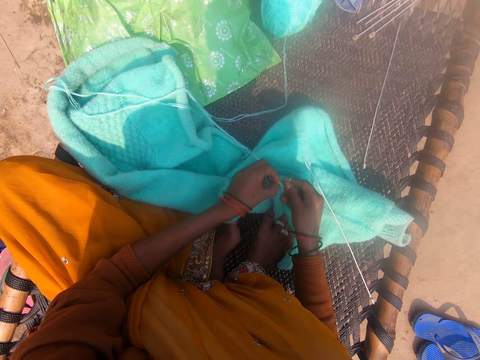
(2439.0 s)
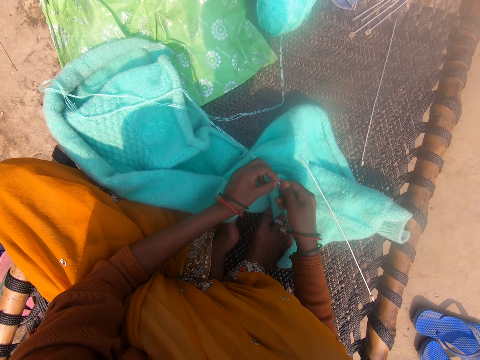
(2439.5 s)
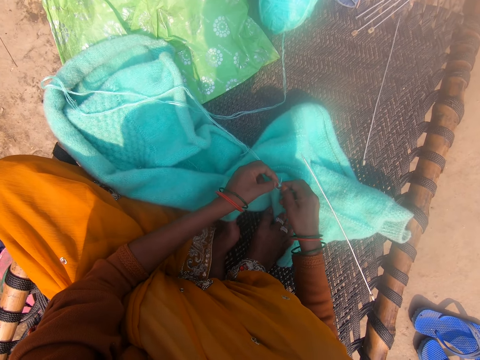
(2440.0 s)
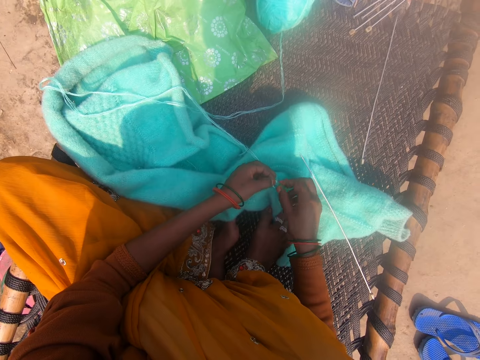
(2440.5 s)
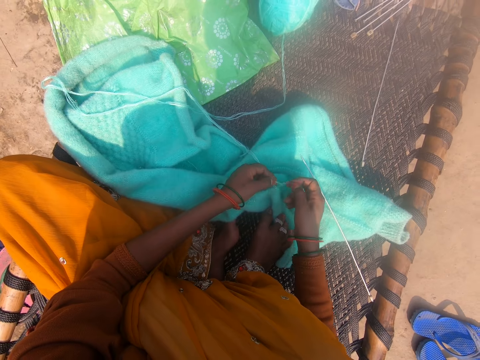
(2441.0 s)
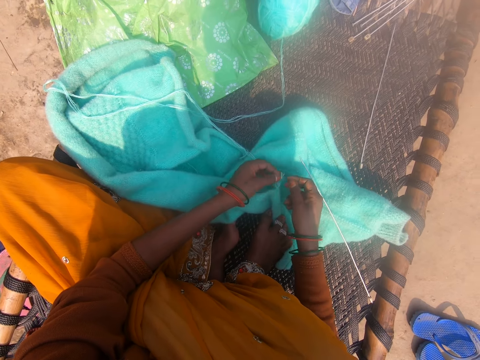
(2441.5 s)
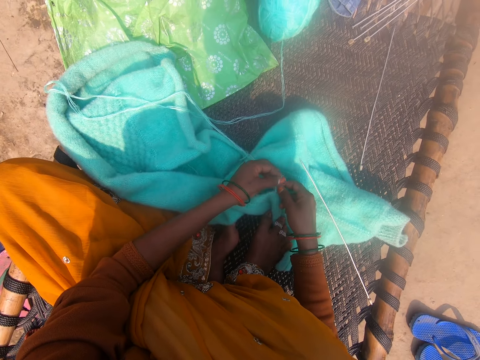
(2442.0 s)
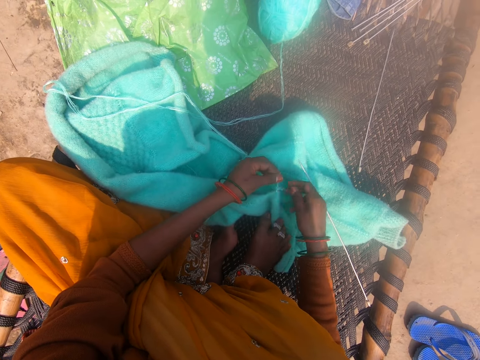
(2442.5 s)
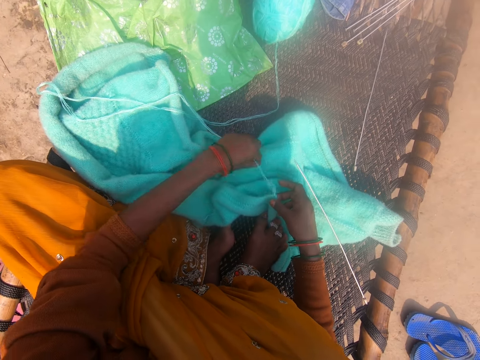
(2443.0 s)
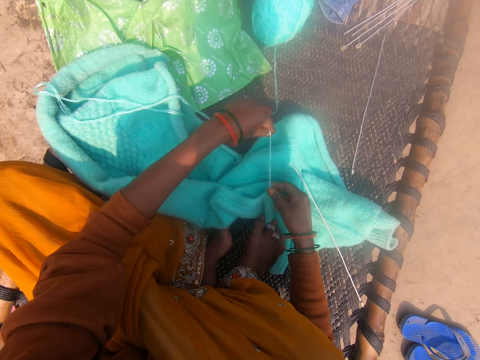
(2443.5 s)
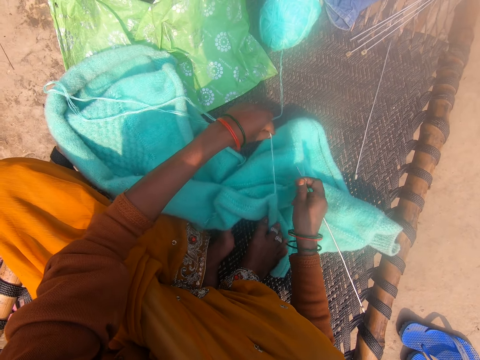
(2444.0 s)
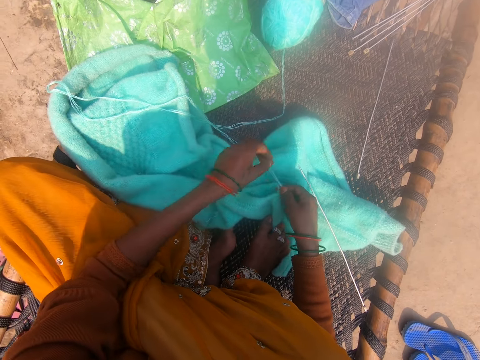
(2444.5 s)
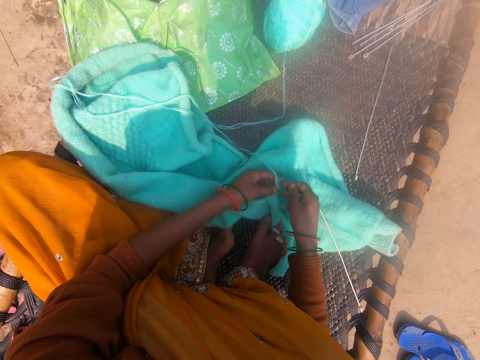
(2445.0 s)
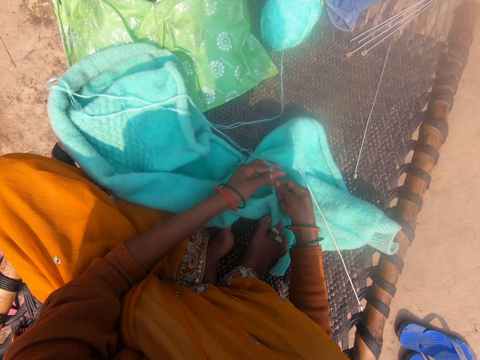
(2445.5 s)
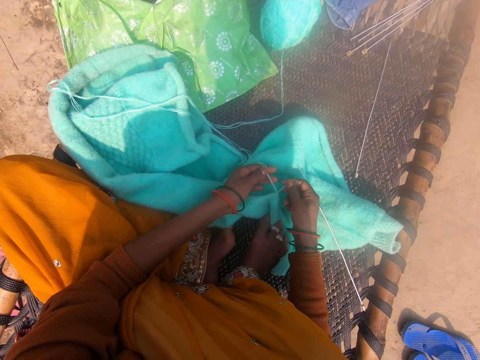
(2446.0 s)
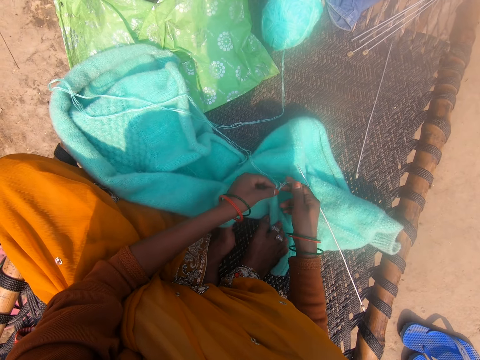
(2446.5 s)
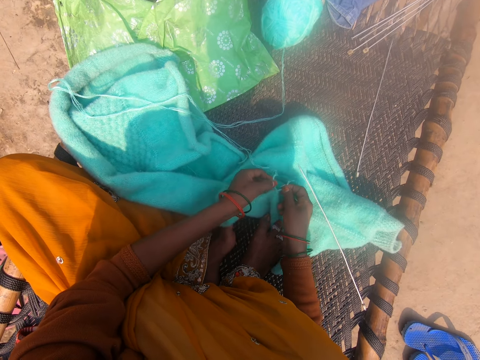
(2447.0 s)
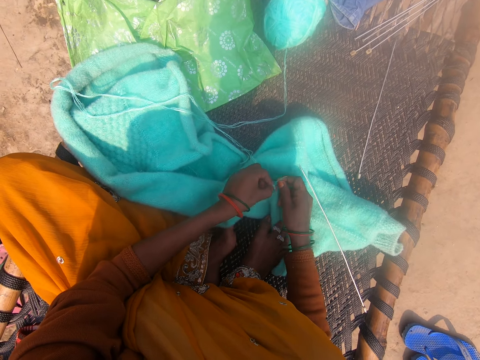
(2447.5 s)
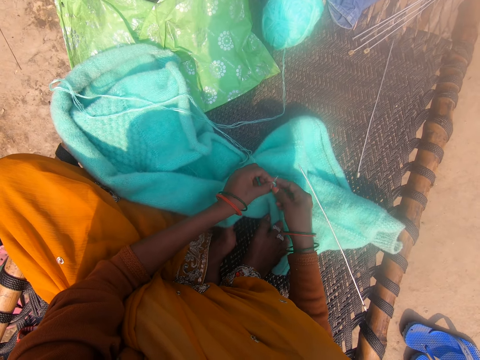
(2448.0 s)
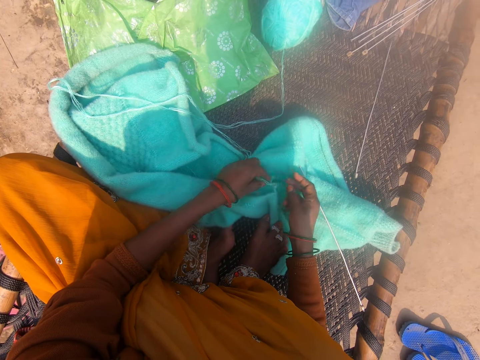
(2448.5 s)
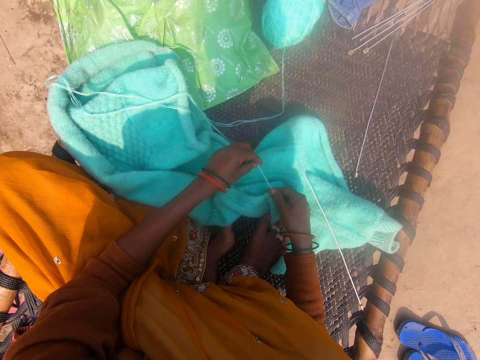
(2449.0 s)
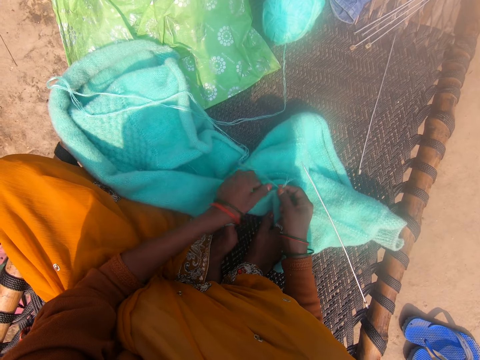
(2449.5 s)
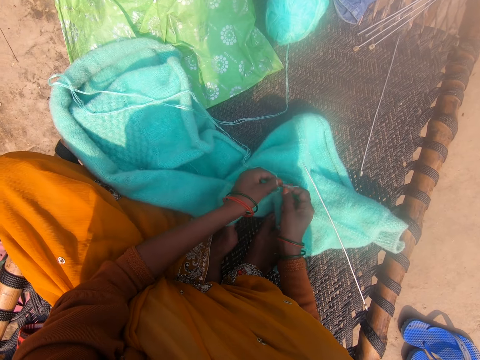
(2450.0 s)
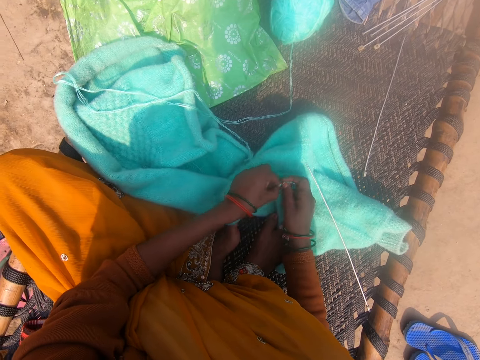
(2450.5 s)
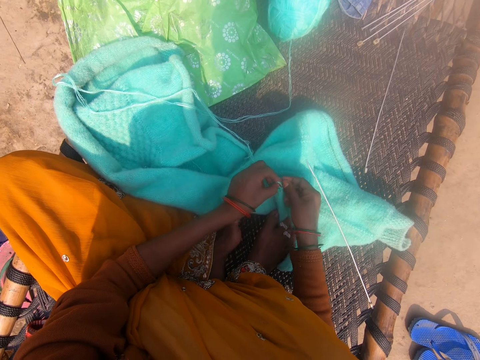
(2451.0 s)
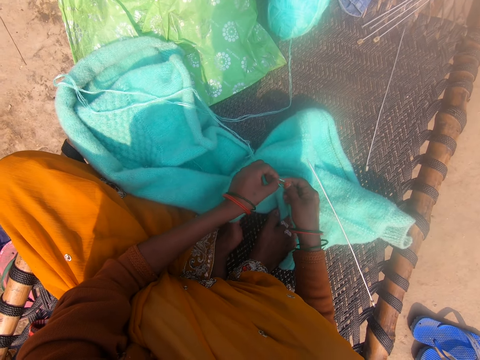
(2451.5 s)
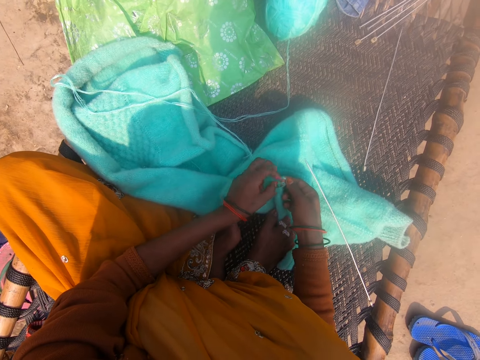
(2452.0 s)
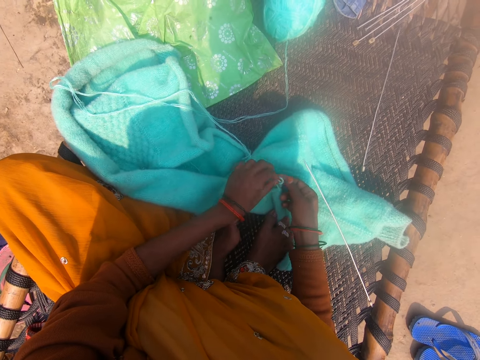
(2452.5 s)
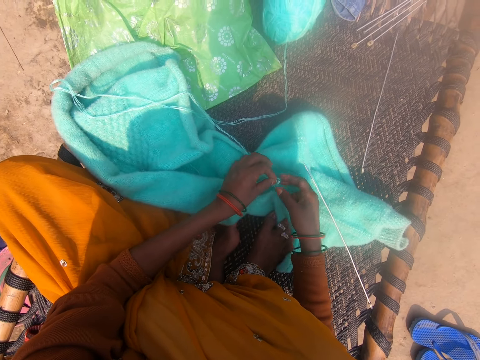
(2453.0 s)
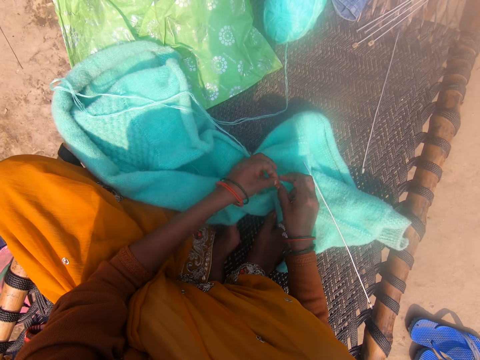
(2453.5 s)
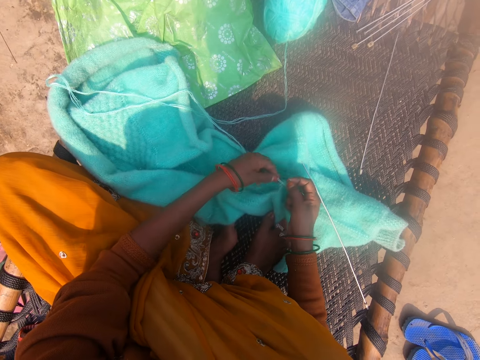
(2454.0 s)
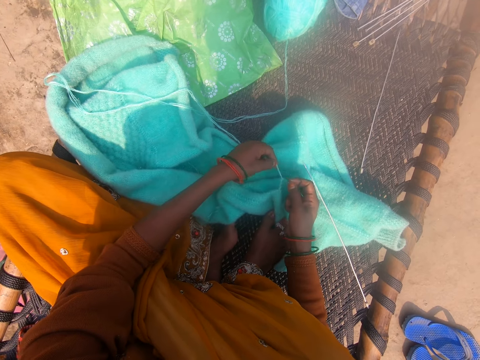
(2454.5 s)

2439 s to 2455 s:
The camera wearer pulls the yarn. They hold the thread. They tie the thread. They hold the thread. They tie the thread.

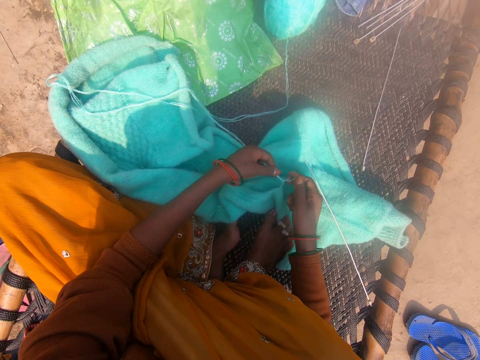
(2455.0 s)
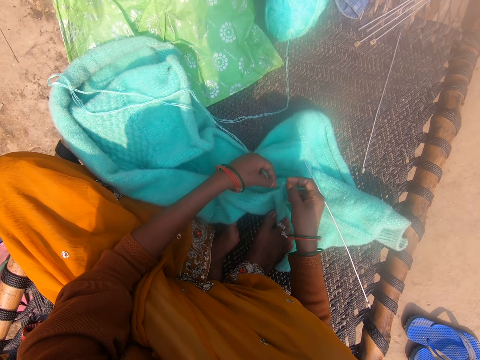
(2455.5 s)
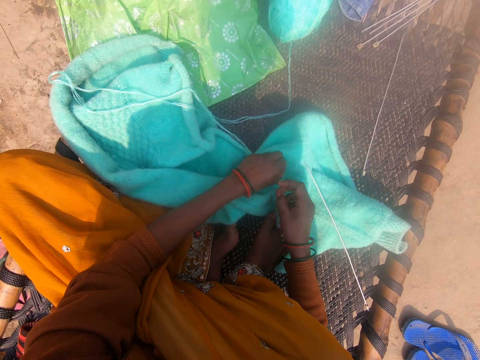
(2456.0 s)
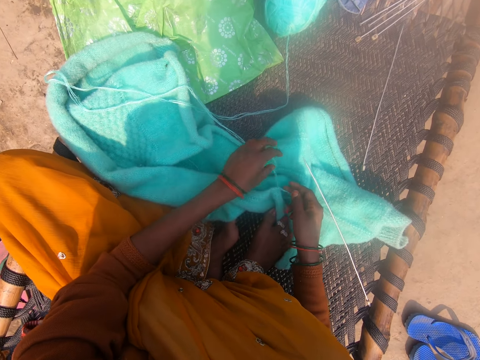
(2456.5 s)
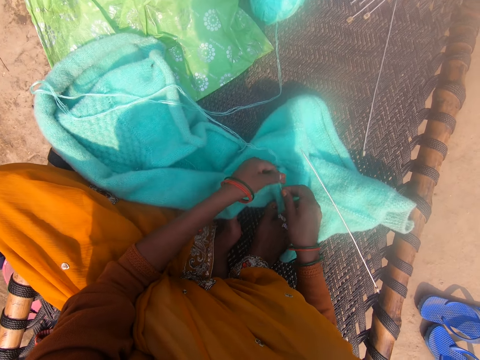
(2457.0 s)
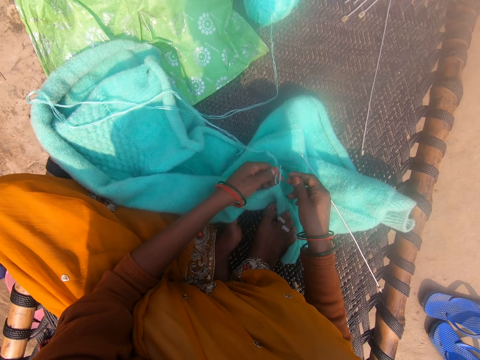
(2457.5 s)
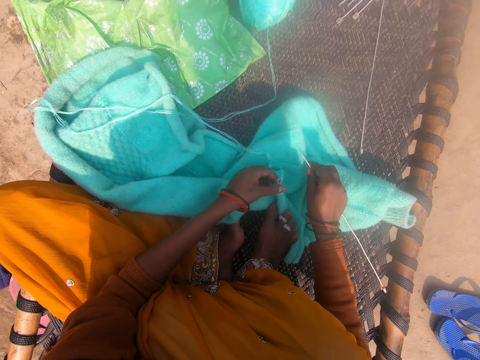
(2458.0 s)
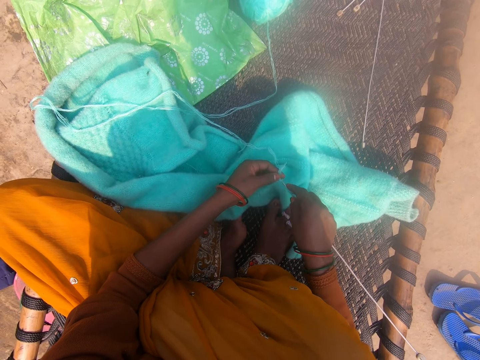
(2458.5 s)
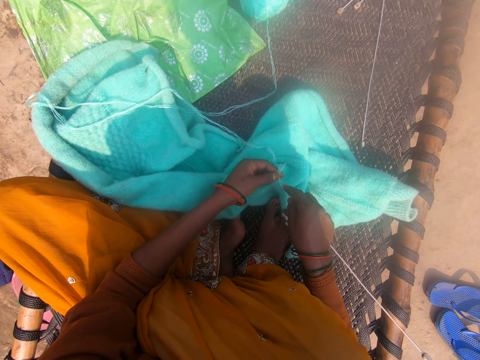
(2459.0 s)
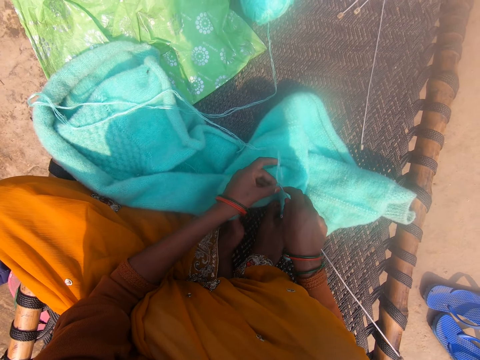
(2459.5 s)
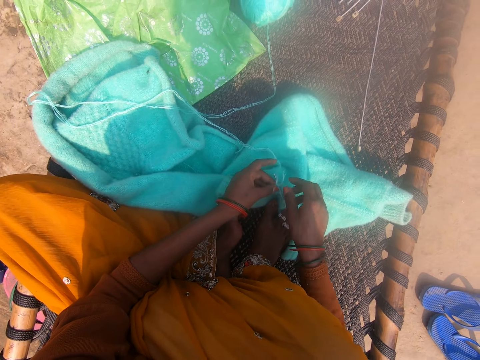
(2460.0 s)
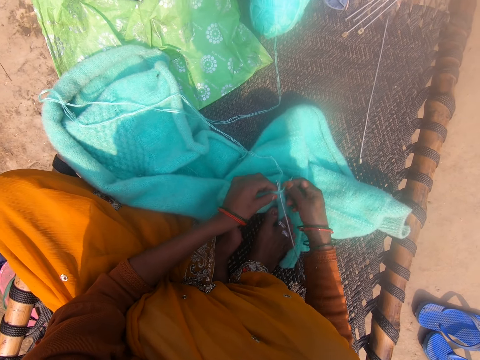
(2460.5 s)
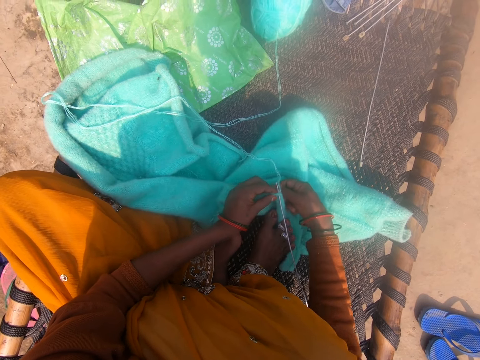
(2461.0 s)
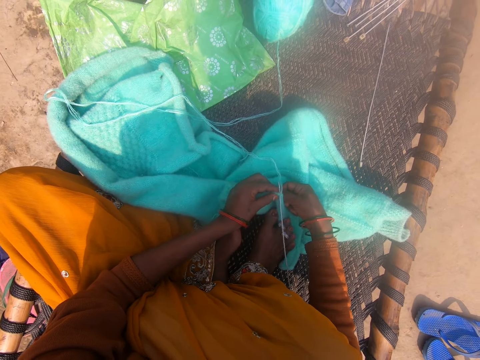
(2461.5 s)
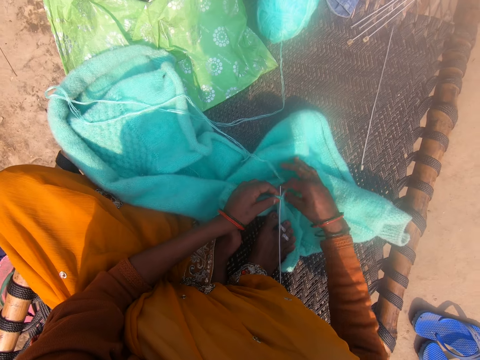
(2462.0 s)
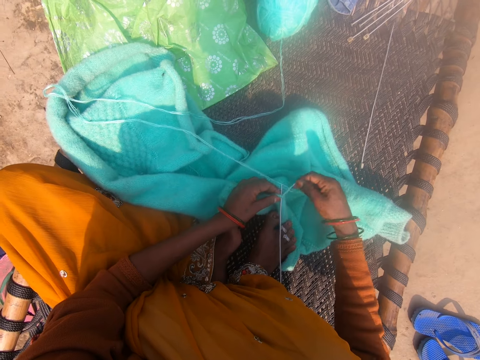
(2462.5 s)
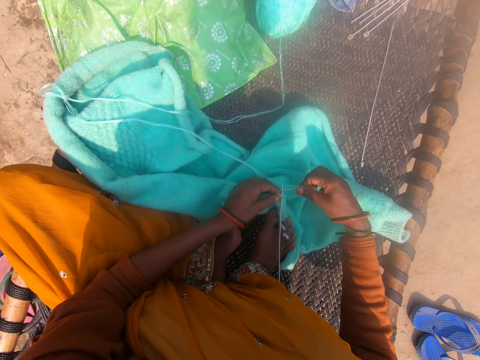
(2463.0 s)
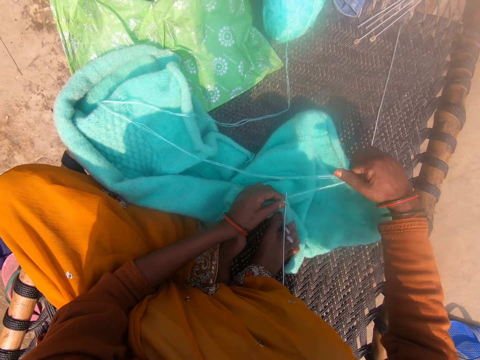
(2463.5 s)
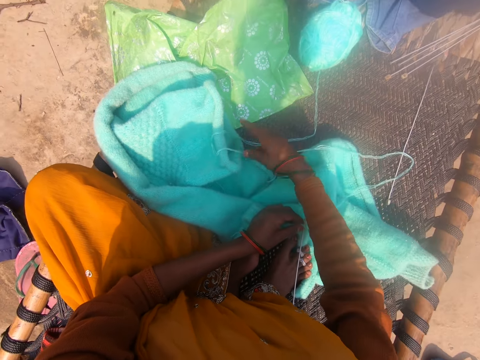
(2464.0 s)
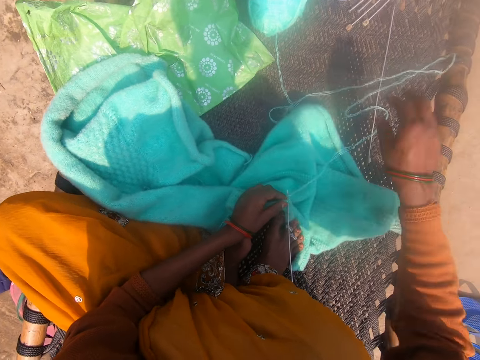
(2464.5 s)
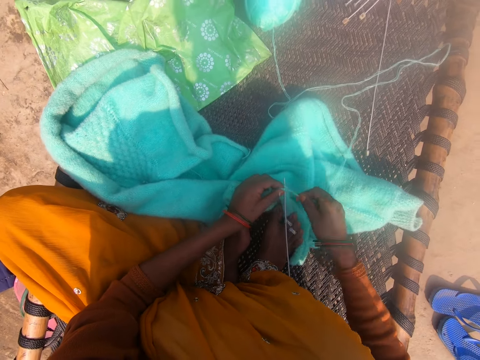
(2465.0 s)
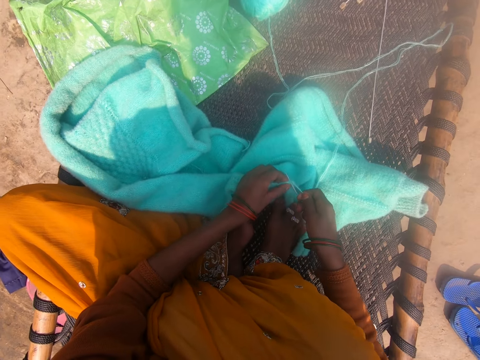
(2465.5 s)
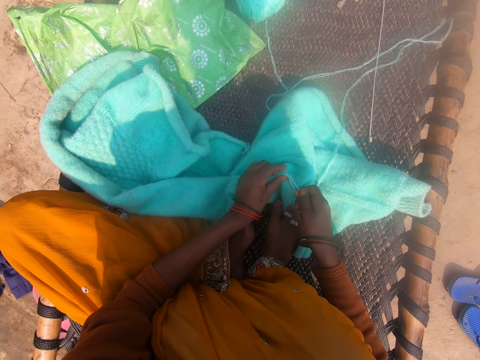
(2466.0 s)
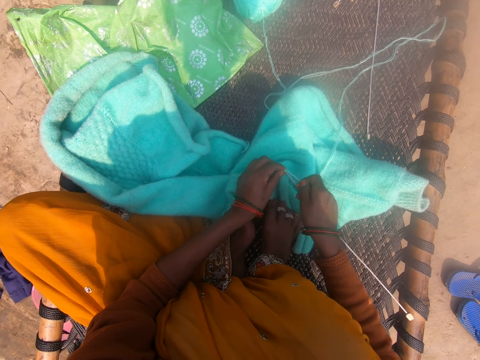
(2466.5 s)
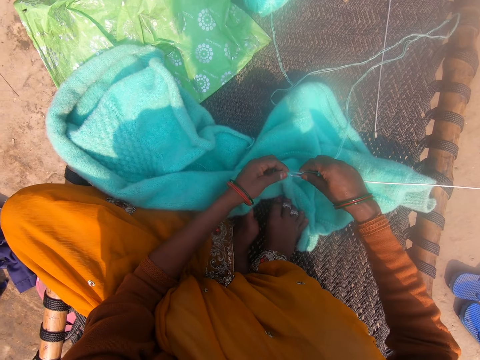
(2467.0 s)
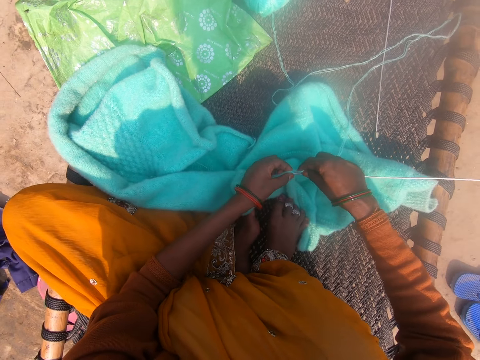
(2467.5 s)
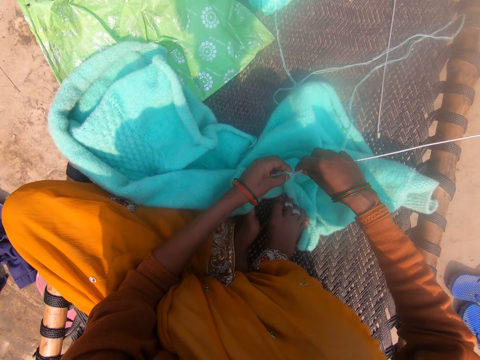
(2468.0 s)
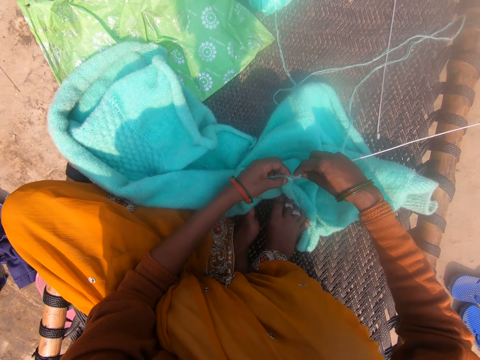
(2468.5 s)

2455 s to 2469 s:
The camera wearer picks up the knitting needle or crochet from the mat. They knit the cardigan with the knitting needle. They fix the crochet on the thread. They roll the thread around the crochet. They hold the thread. They roll the thread around the crochet. They straighten the thread. They hold the thread. They sew the sweater.
